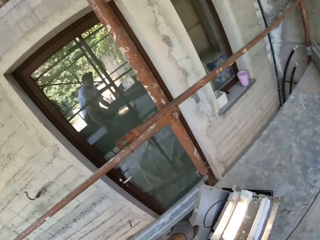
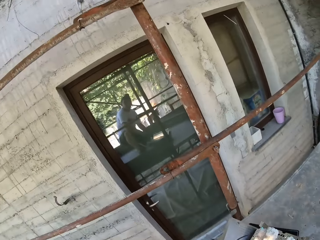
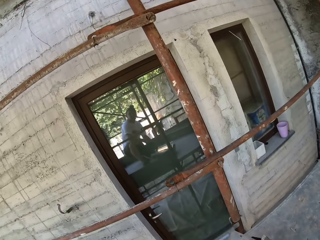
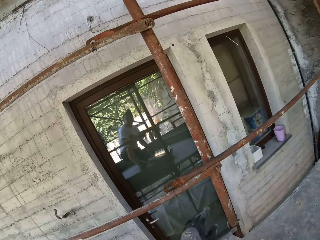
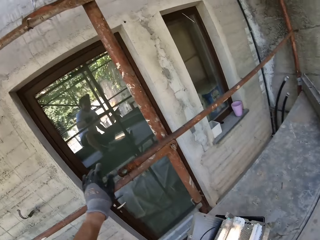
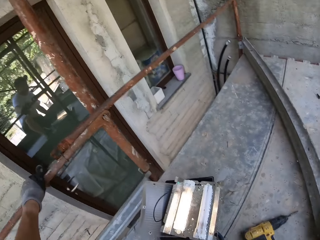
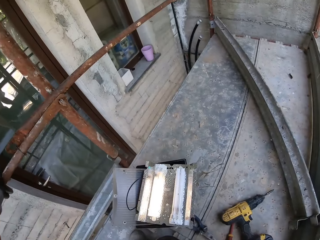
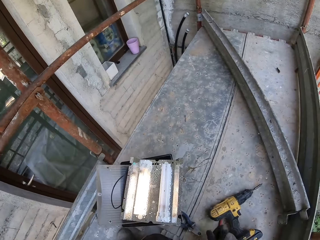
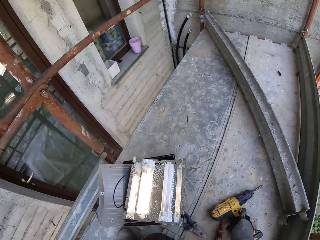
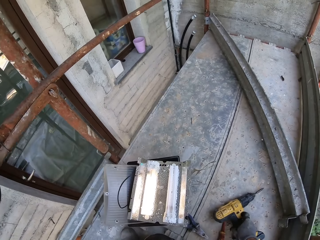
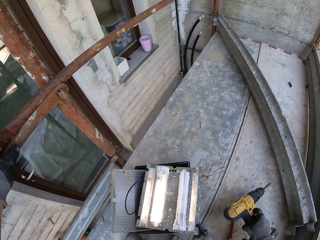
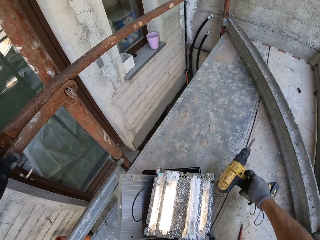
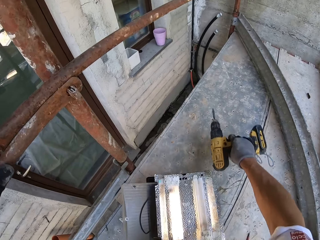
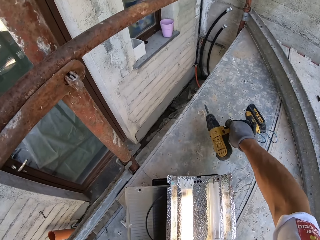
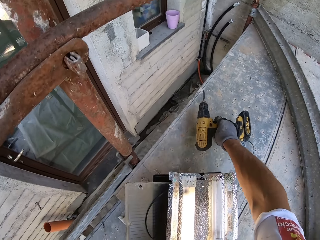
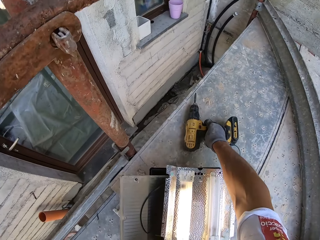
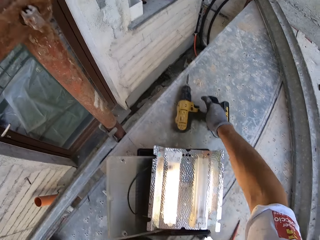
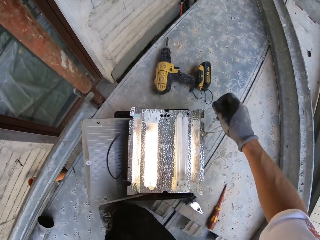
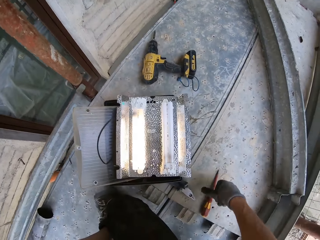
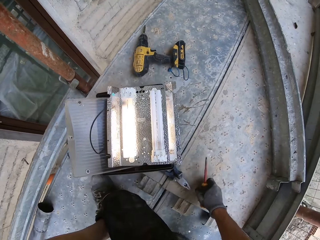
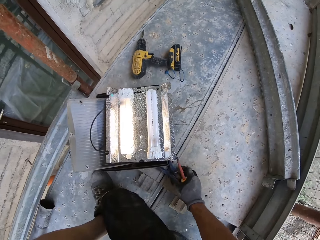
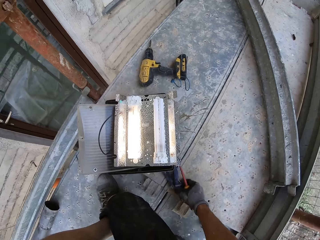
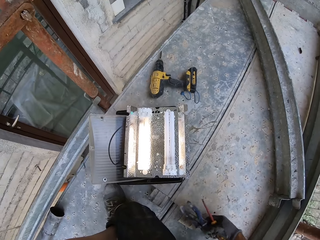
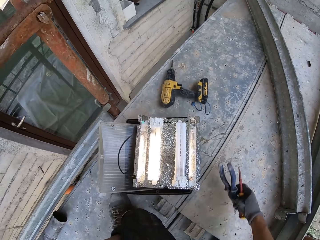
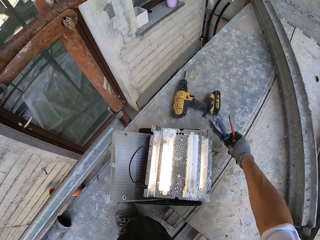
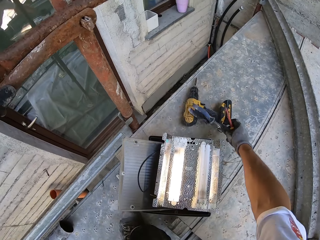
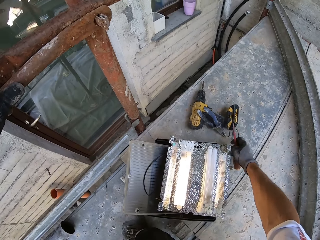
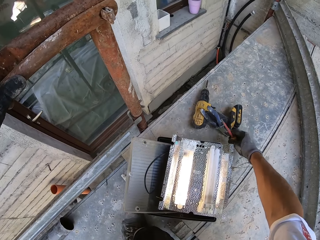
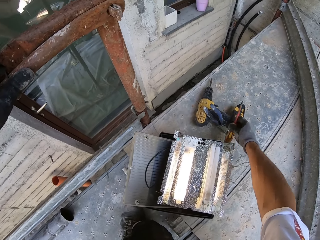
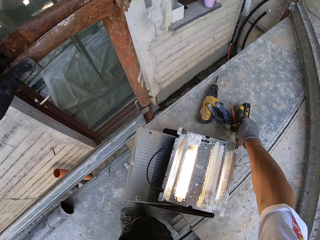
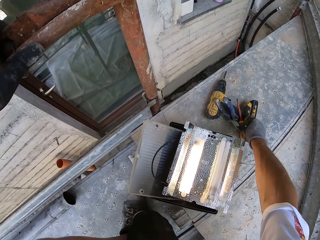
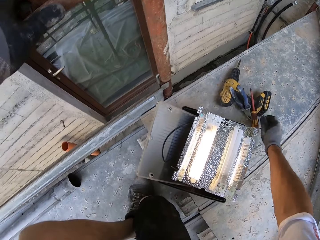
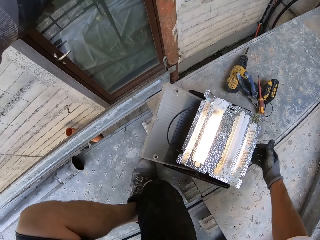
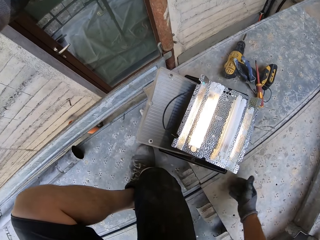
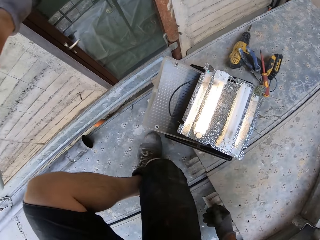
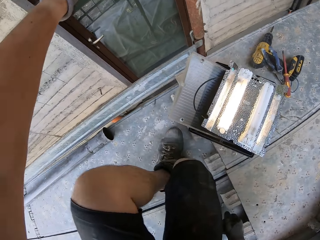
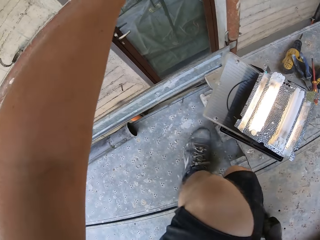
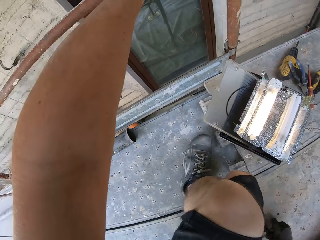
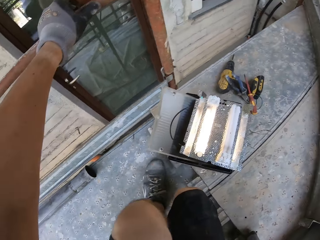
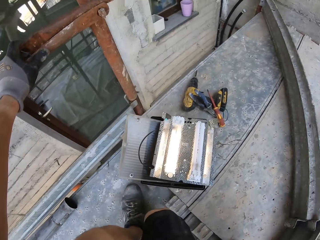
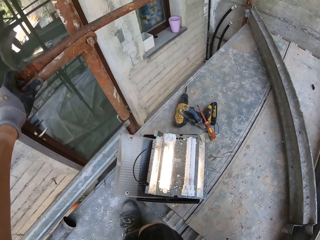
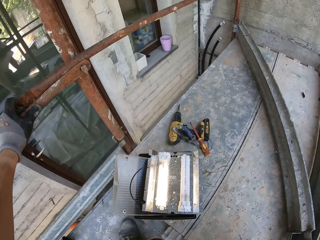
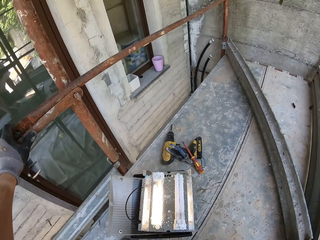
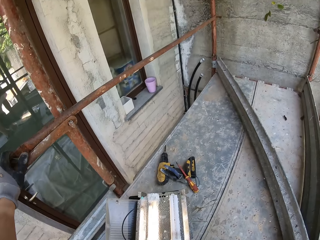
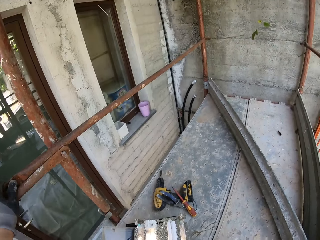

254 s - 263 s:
The camera wearer picks up the drill. They put the drill aside. They pick up the pliers aside.

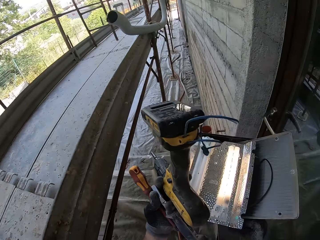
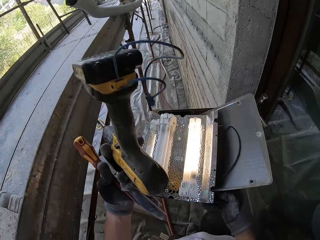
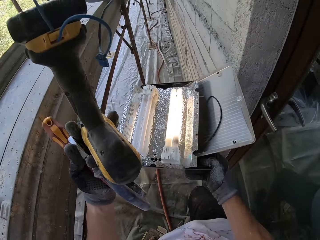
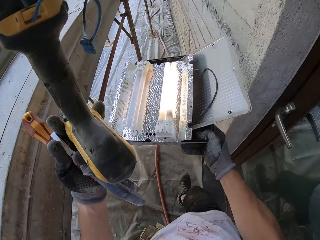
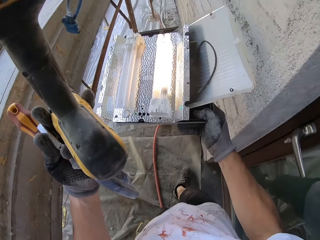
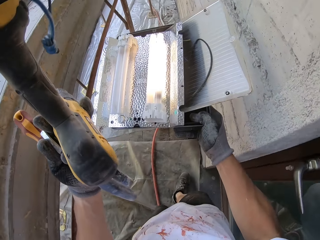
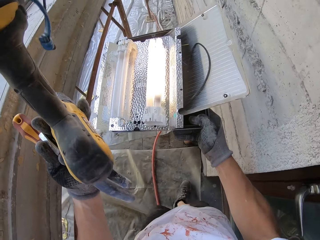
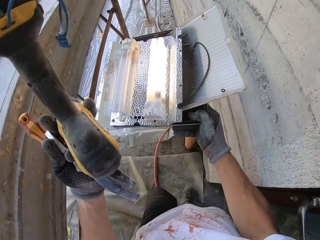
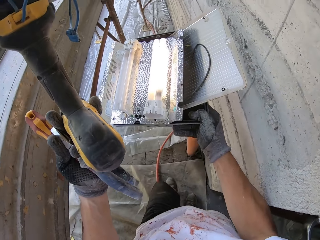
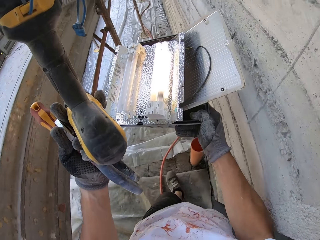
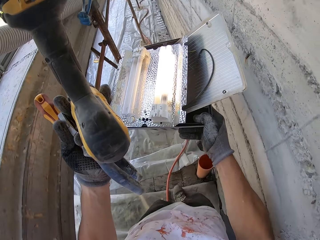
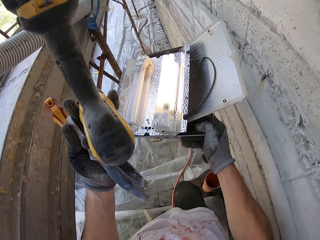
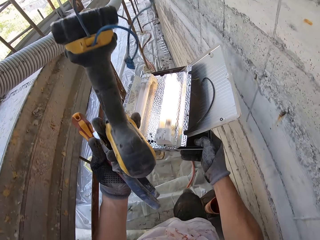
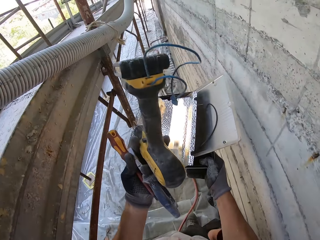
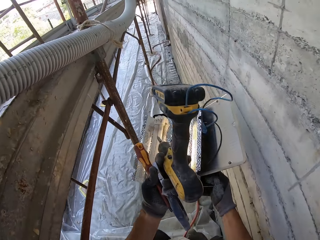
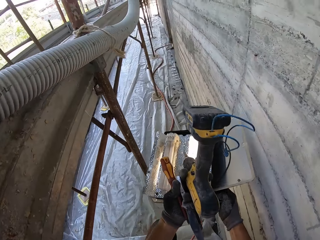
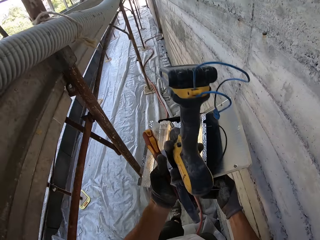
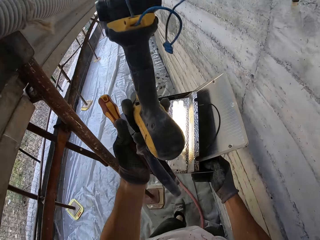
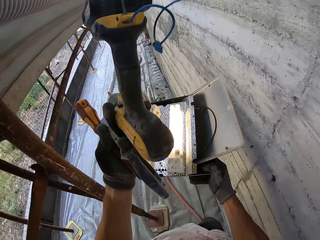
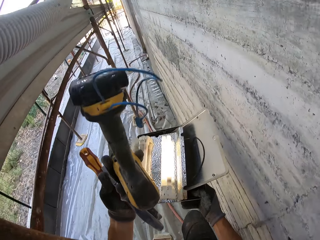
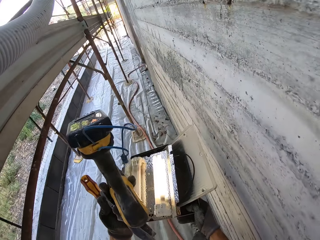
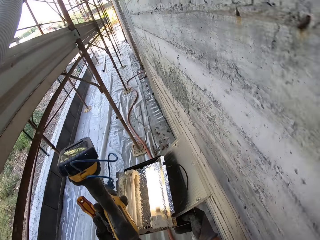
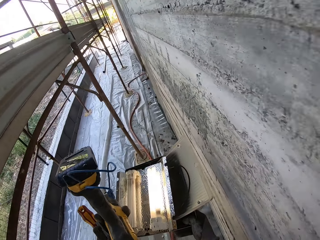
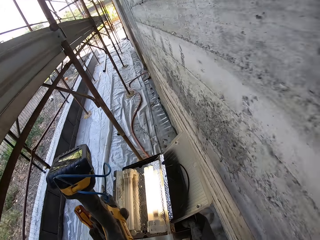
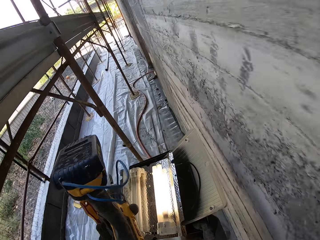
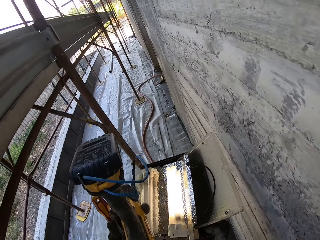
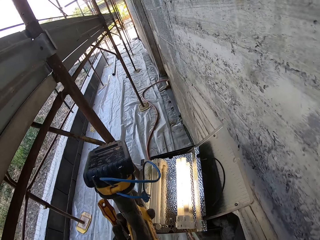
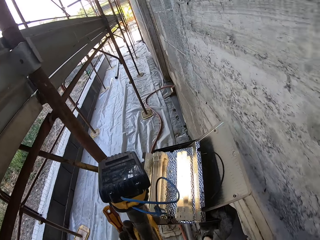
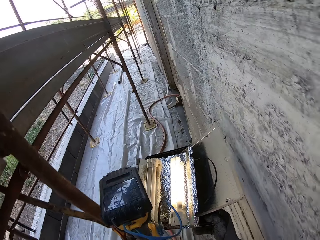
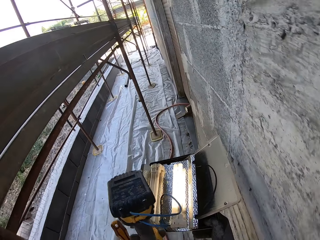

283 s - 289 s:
The camera wearer walks along the building.

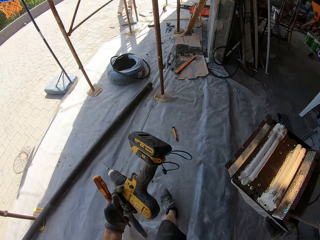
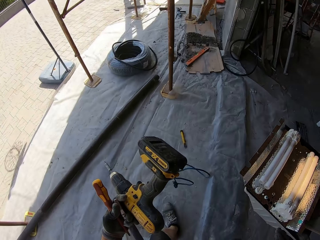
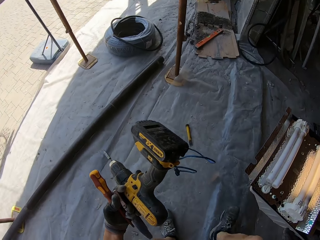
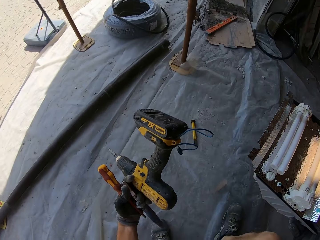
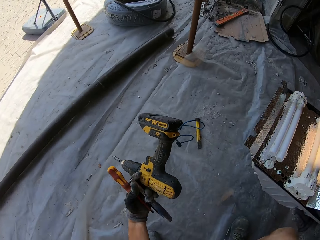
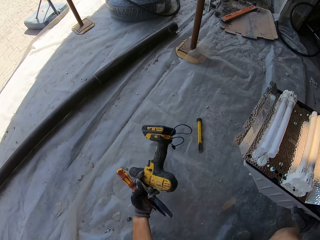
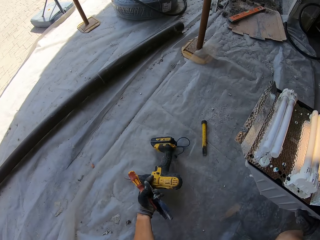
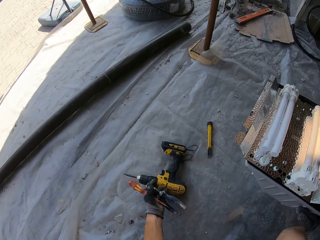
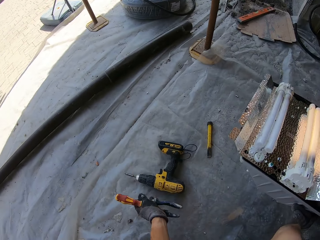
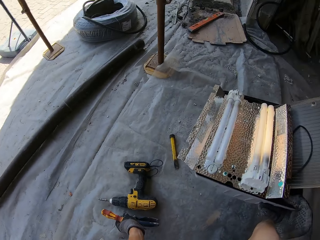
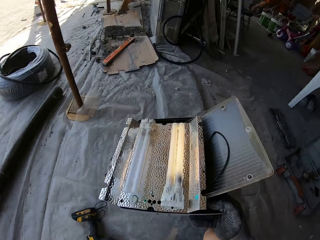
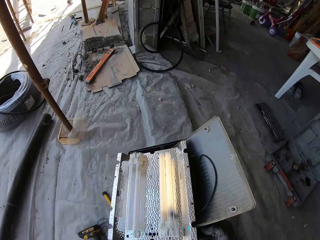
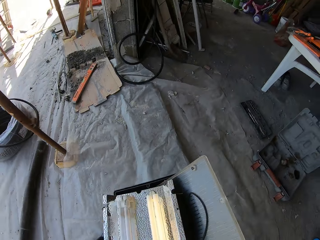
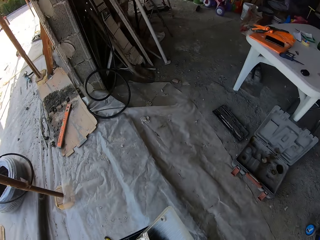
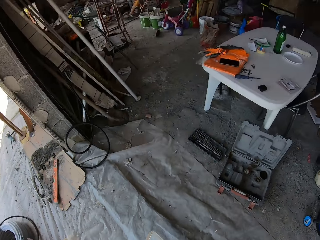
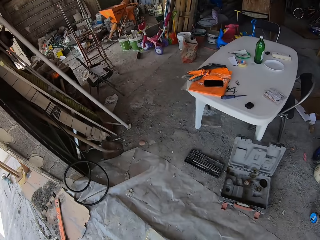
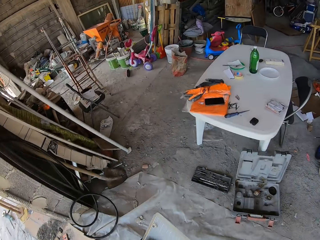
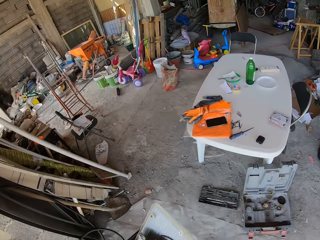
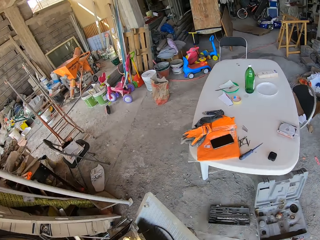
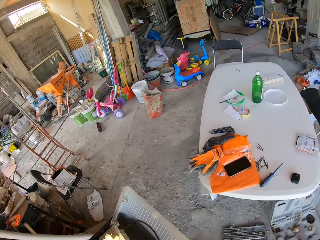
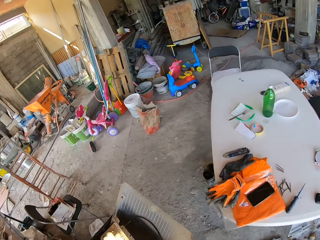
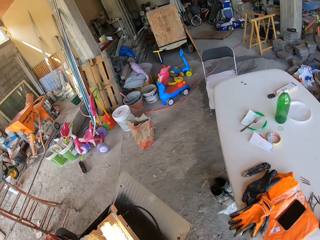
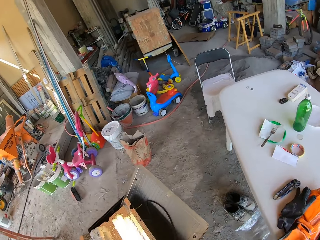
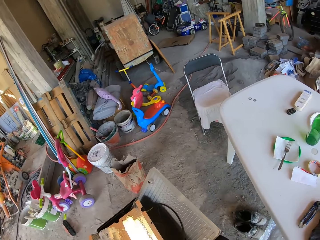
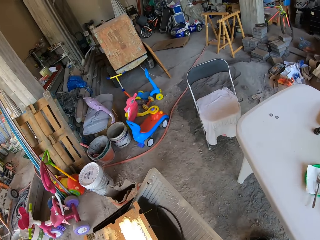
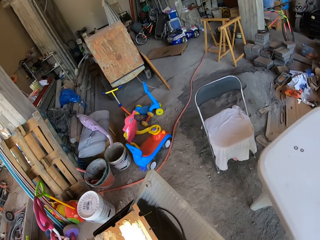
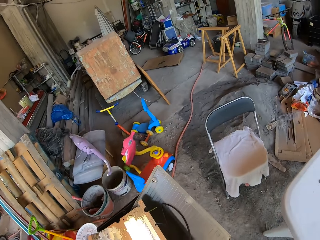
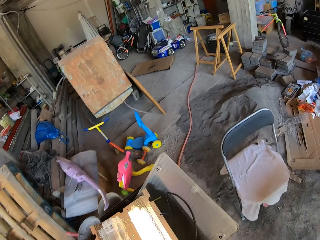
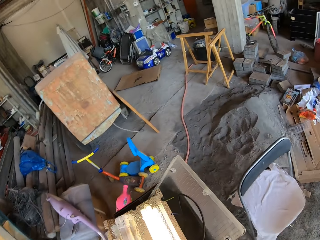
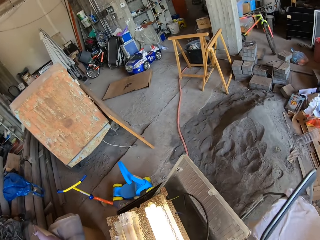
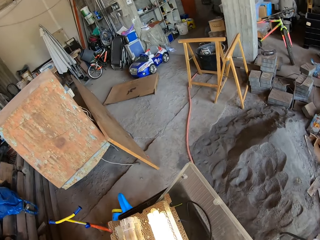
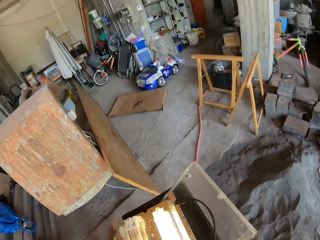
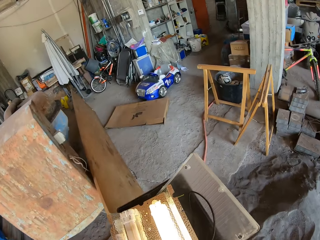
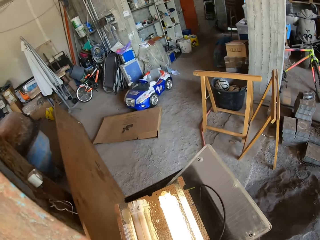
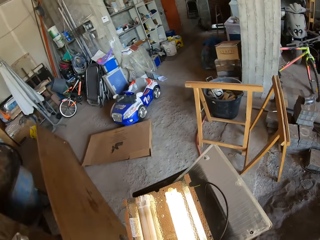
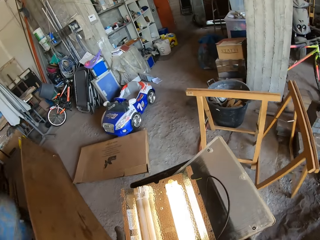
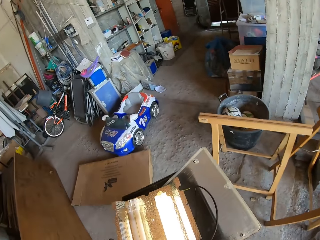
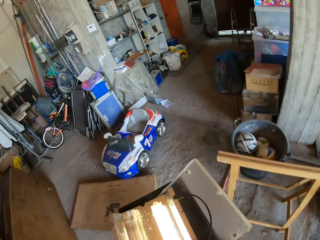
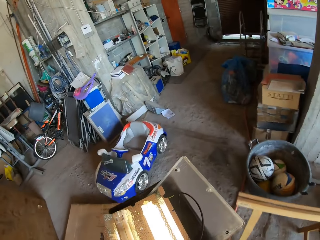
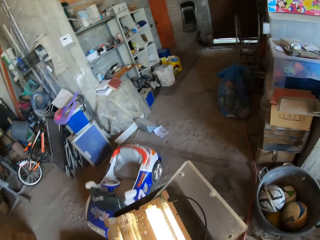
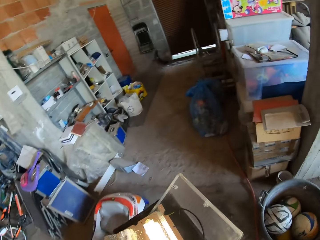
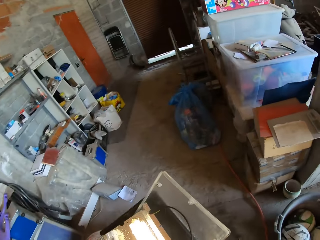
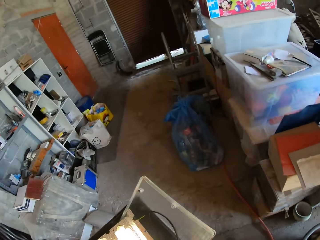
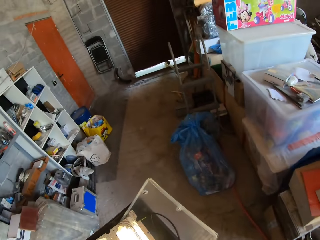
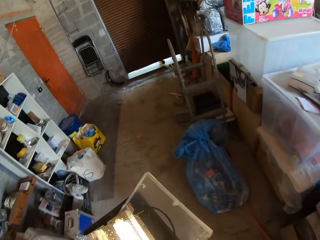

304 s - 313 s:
The camera wearer puts a drill down. They carry something.
